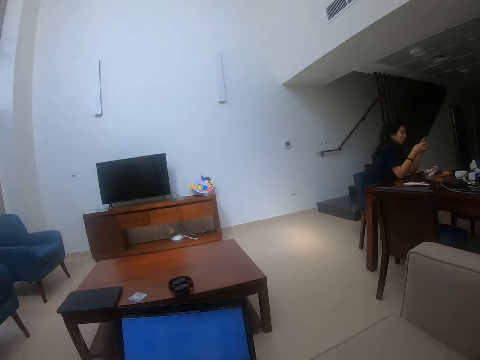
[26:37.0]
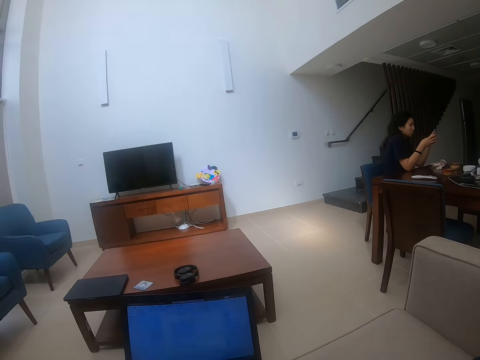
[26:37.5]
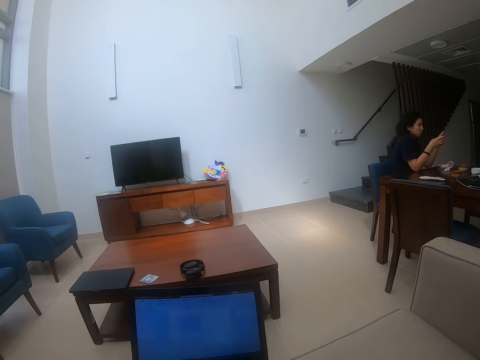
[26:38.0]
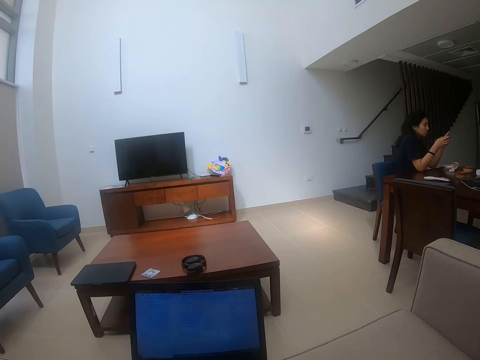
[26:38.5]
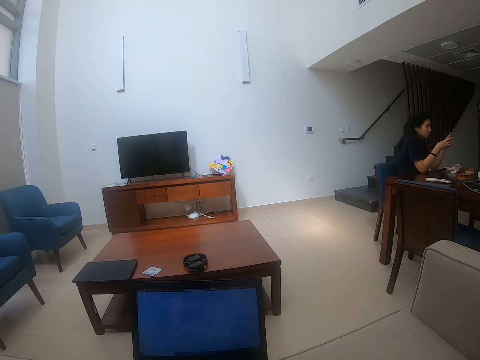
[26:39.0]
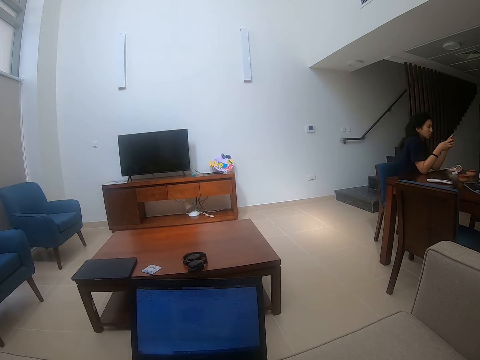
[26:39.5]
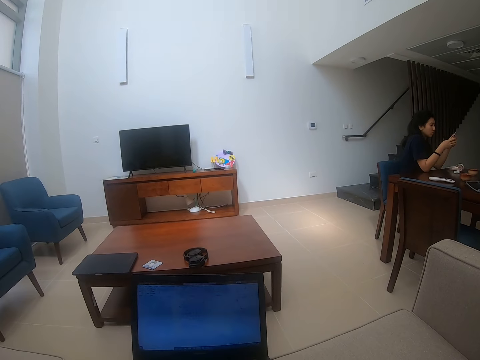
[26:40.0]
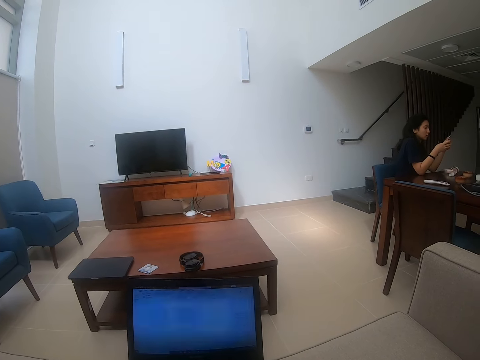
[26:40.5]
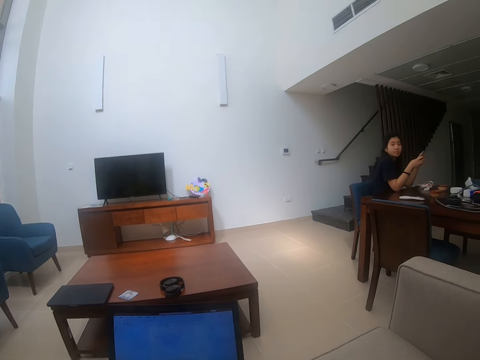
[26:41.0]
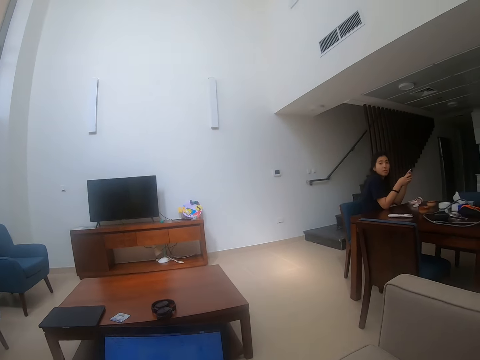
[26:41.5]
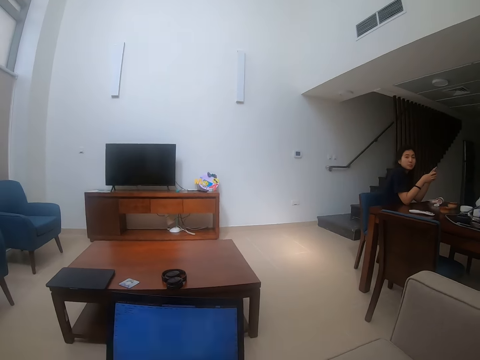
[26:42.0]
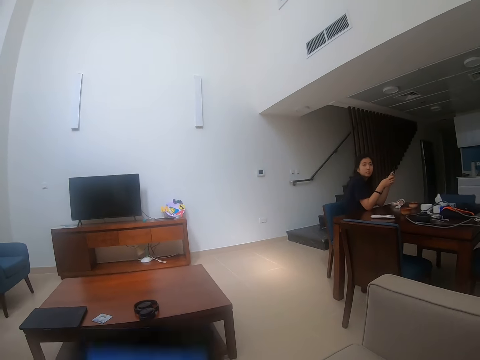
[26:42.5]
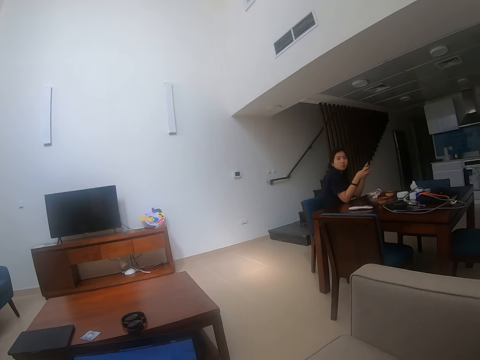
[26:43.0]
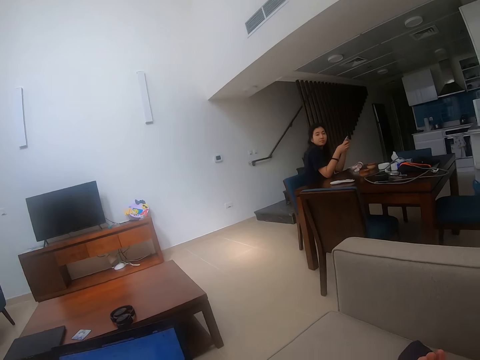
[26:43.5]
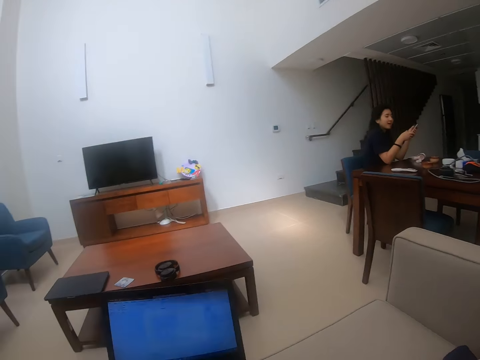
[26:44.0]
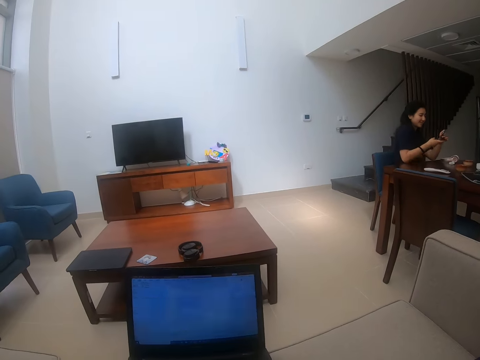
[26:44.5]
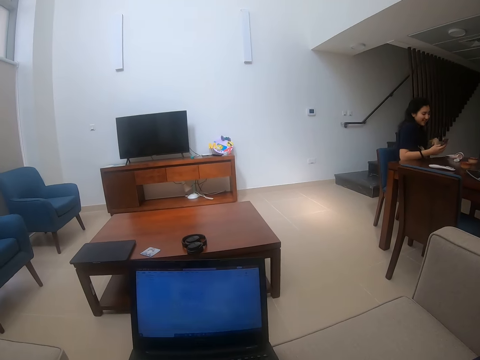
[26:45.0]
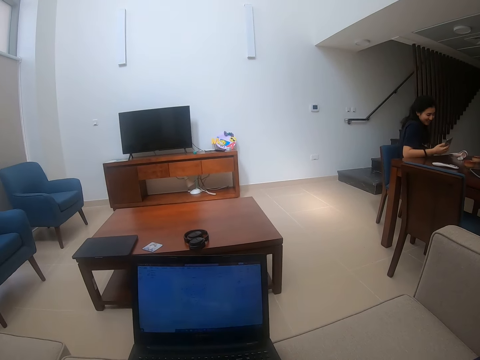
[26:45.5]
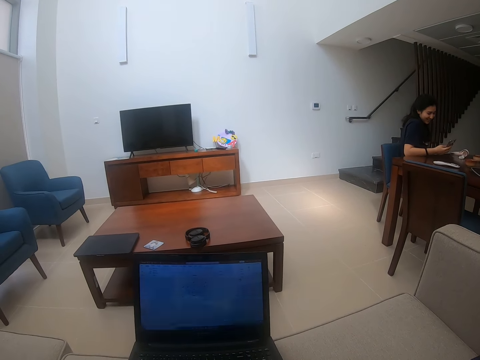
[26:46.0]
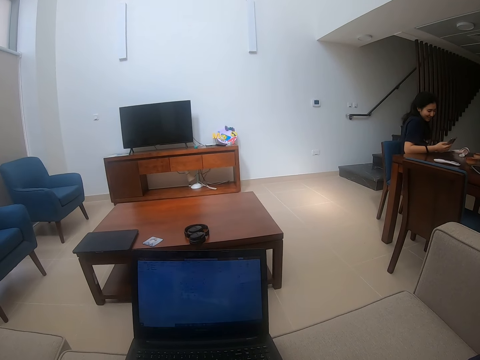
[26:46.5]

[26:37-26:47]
The camera wearer looks around the room.
